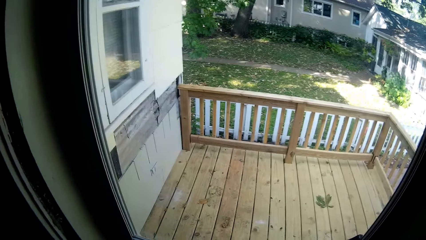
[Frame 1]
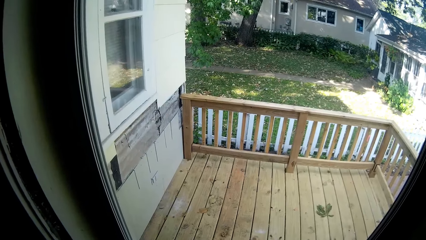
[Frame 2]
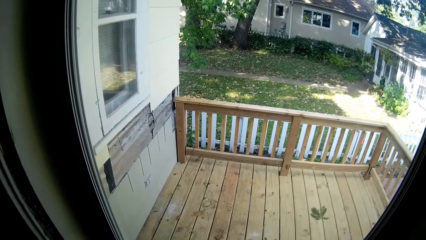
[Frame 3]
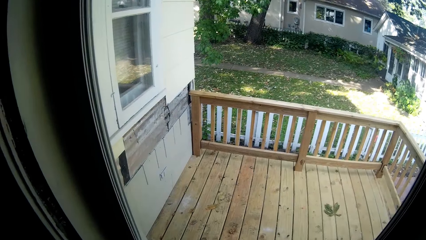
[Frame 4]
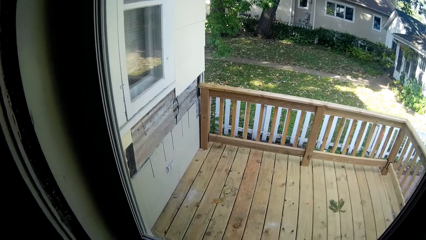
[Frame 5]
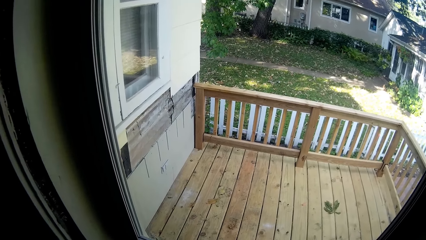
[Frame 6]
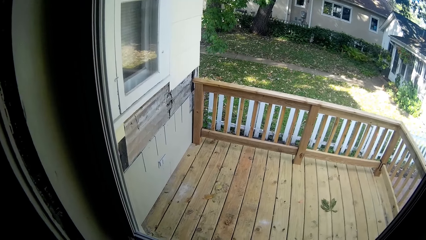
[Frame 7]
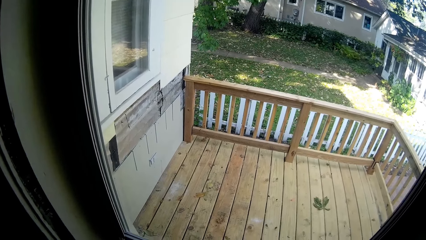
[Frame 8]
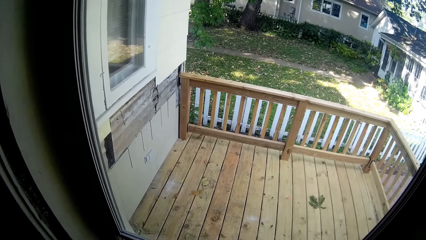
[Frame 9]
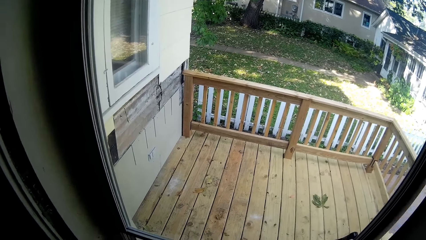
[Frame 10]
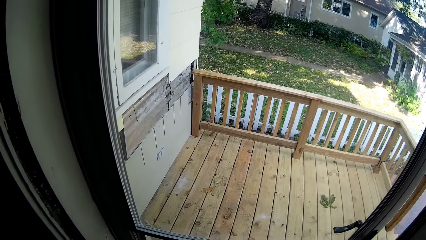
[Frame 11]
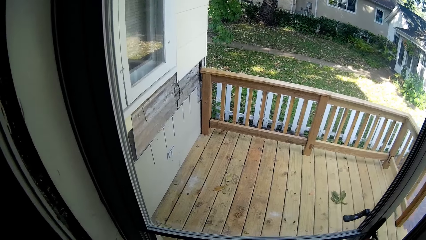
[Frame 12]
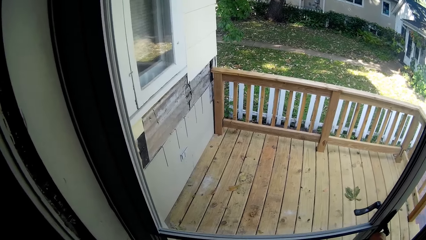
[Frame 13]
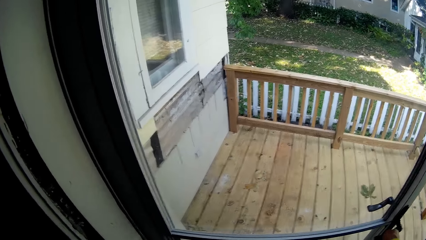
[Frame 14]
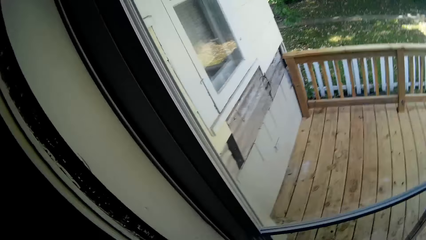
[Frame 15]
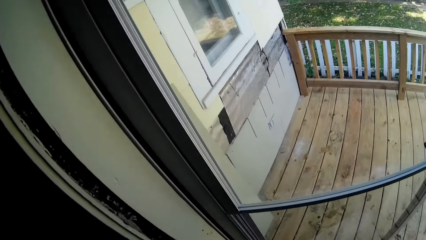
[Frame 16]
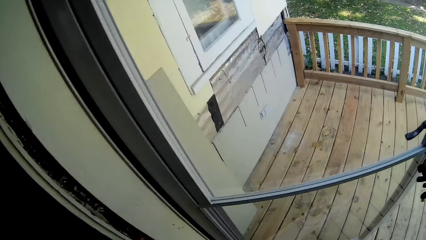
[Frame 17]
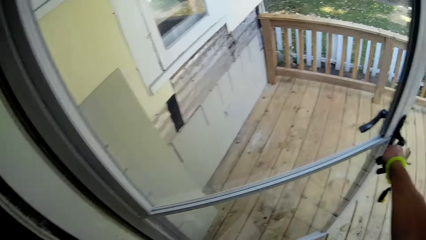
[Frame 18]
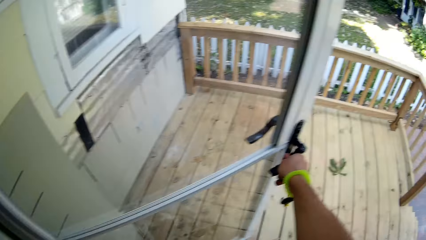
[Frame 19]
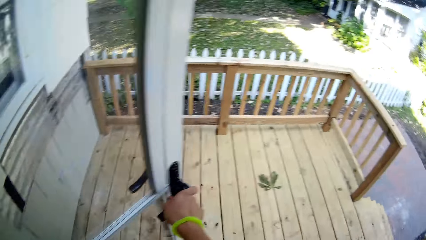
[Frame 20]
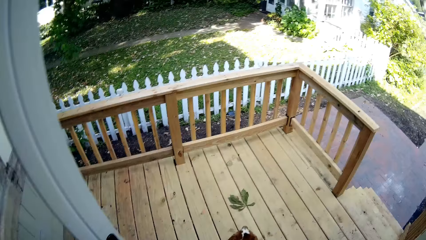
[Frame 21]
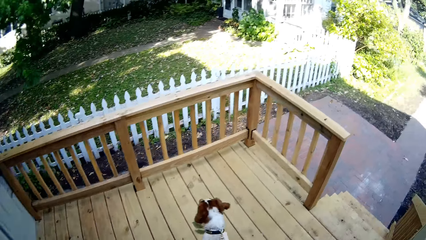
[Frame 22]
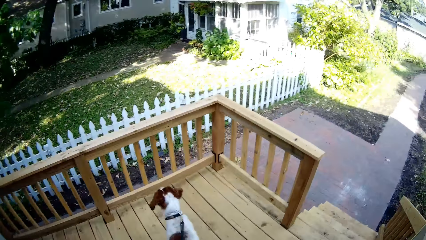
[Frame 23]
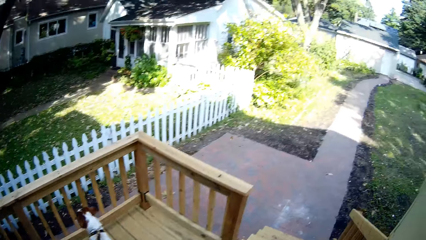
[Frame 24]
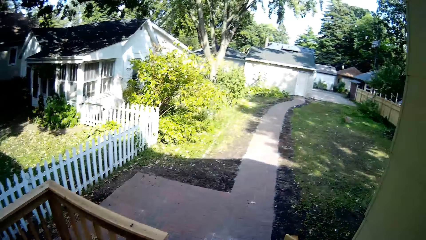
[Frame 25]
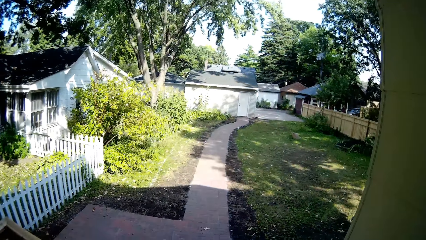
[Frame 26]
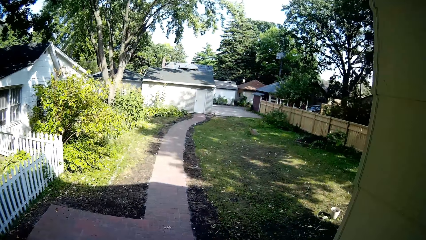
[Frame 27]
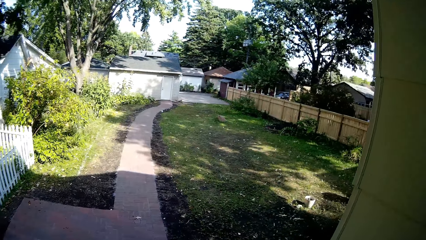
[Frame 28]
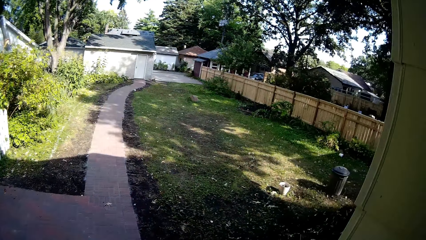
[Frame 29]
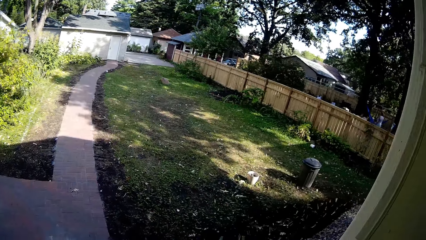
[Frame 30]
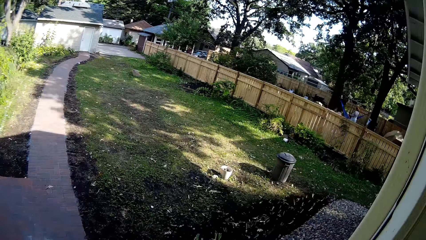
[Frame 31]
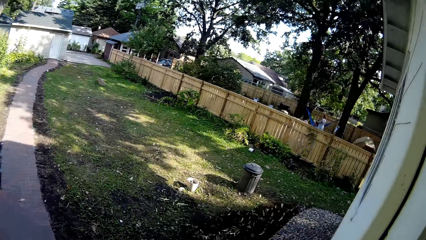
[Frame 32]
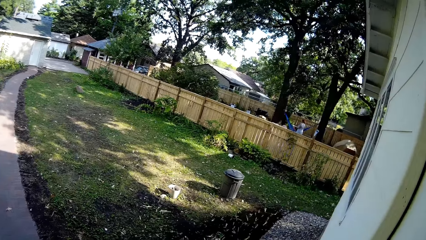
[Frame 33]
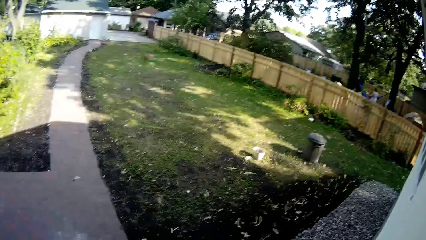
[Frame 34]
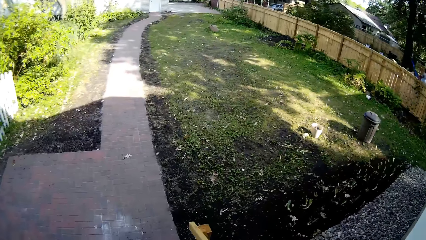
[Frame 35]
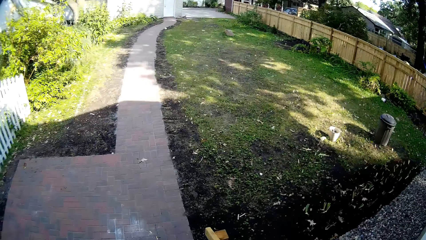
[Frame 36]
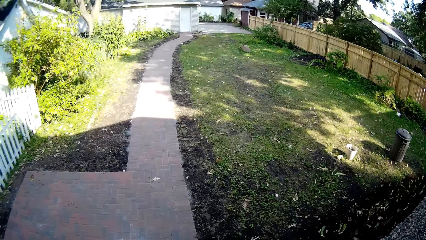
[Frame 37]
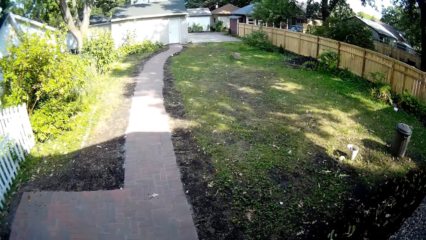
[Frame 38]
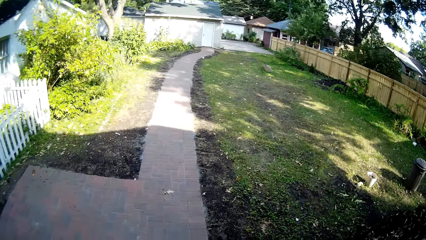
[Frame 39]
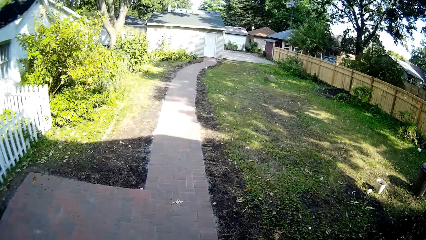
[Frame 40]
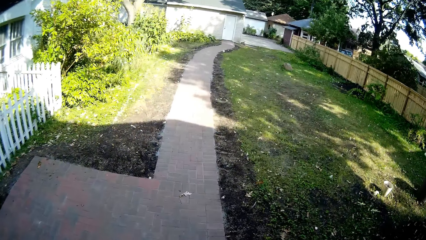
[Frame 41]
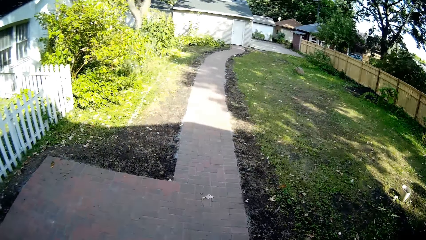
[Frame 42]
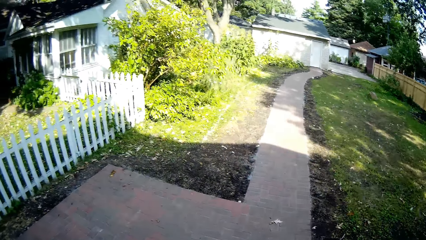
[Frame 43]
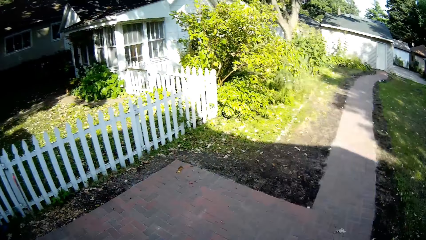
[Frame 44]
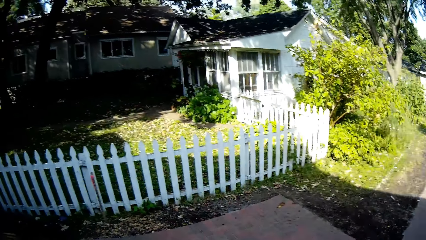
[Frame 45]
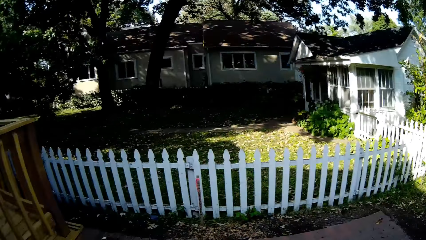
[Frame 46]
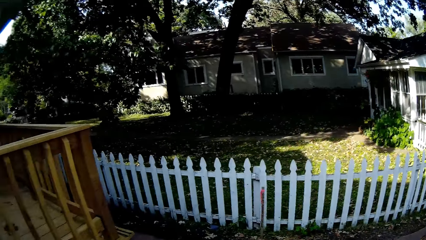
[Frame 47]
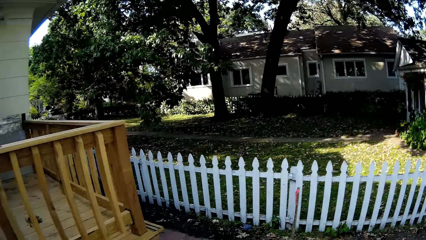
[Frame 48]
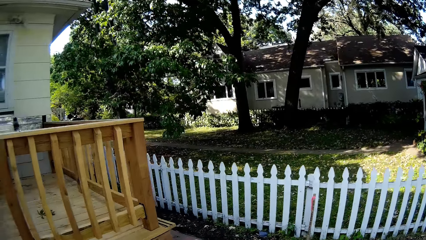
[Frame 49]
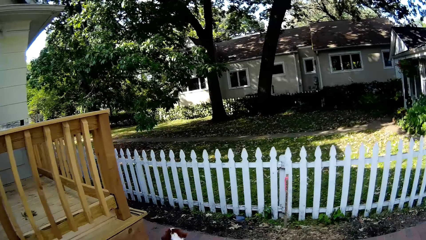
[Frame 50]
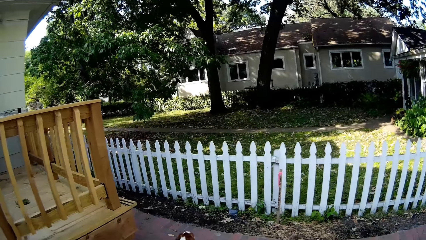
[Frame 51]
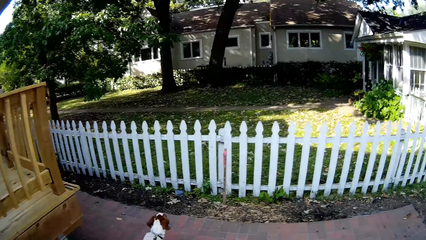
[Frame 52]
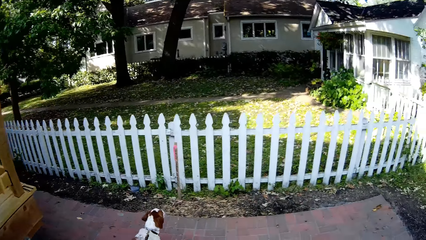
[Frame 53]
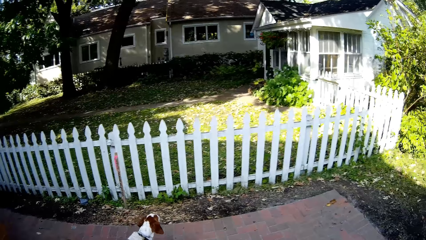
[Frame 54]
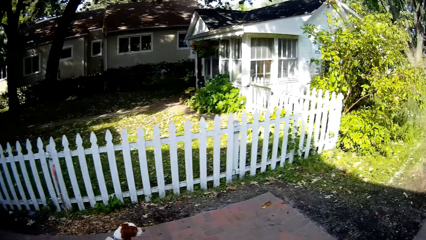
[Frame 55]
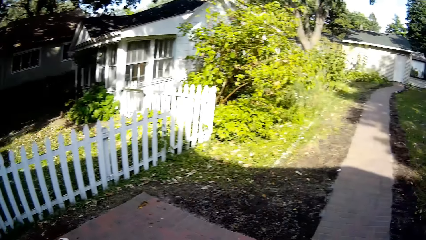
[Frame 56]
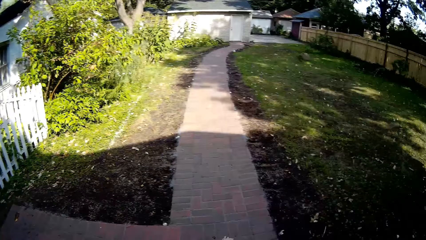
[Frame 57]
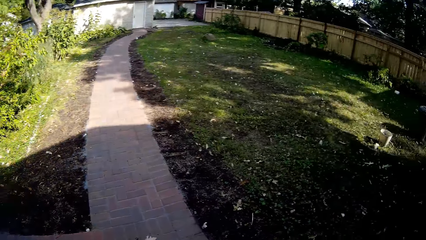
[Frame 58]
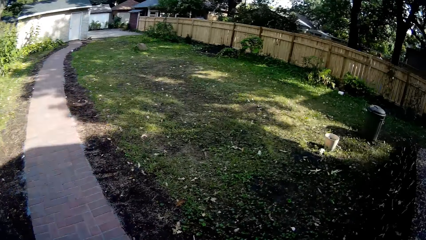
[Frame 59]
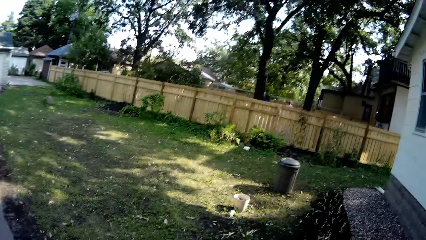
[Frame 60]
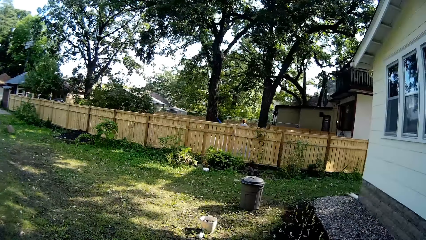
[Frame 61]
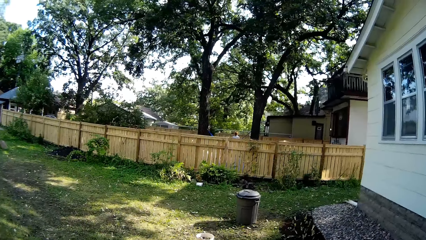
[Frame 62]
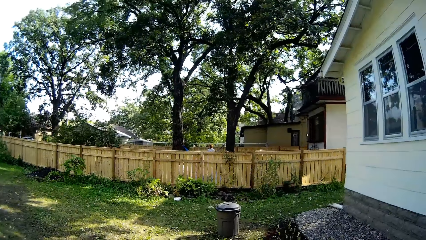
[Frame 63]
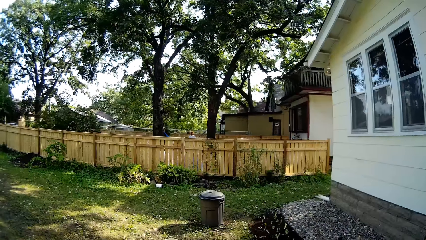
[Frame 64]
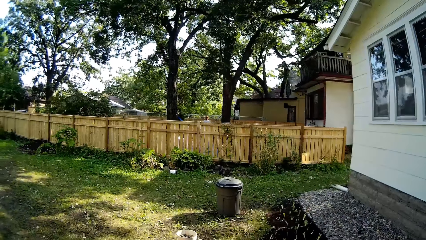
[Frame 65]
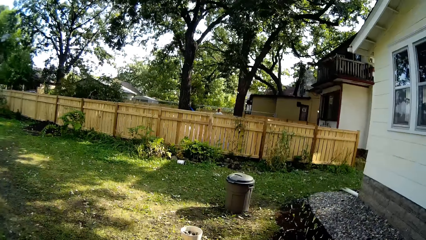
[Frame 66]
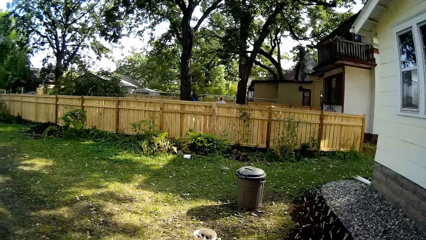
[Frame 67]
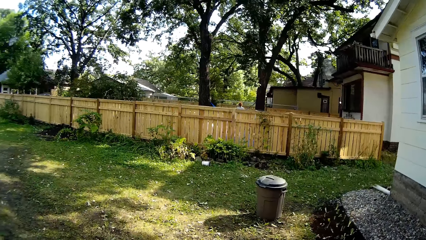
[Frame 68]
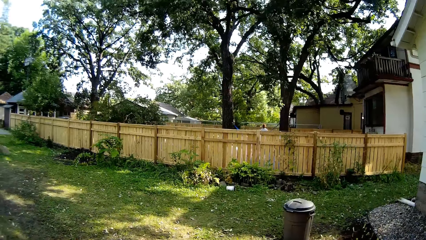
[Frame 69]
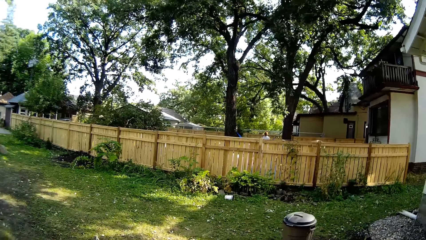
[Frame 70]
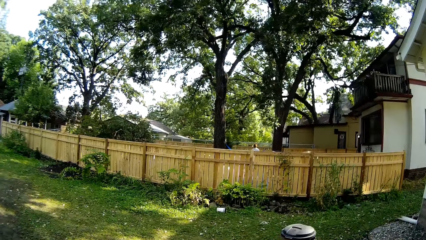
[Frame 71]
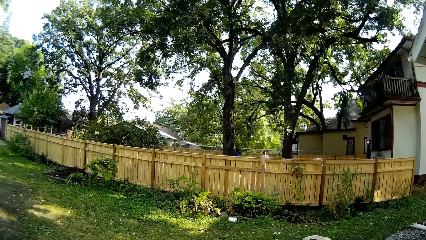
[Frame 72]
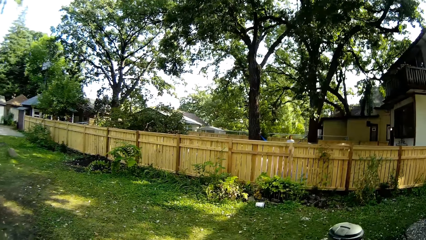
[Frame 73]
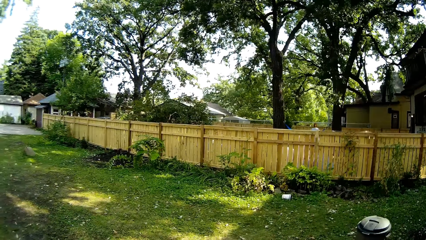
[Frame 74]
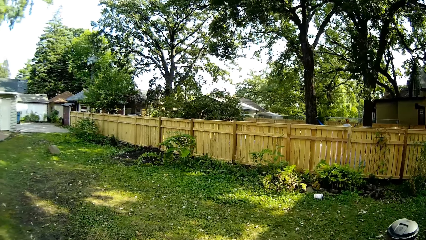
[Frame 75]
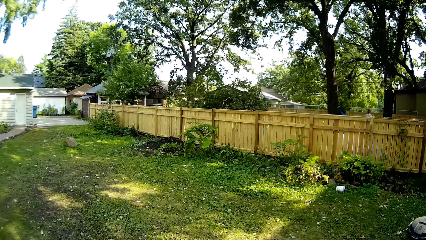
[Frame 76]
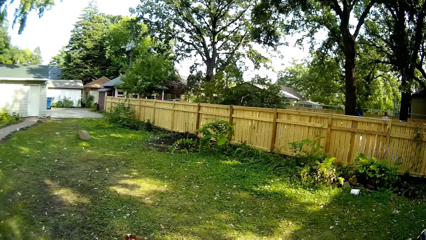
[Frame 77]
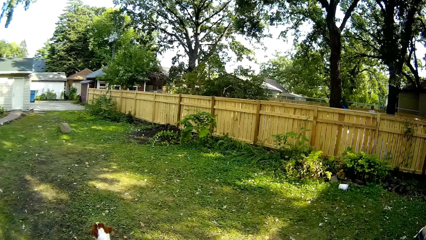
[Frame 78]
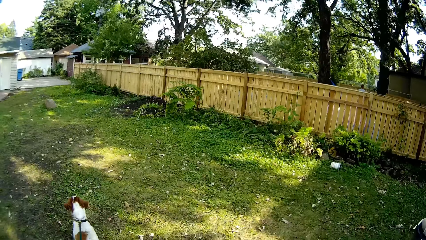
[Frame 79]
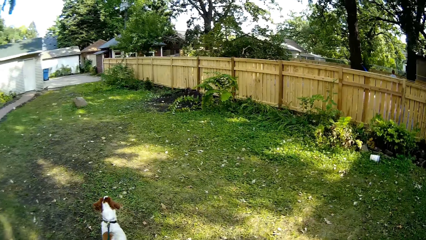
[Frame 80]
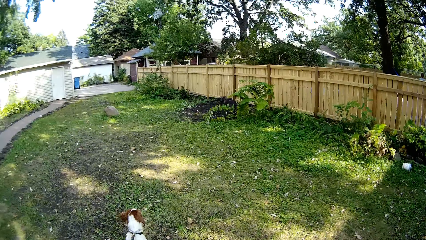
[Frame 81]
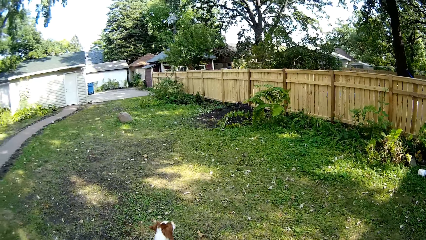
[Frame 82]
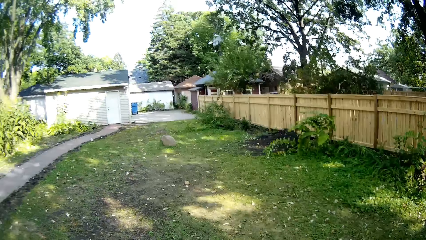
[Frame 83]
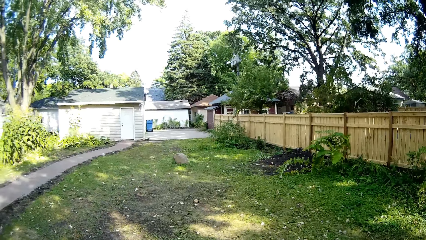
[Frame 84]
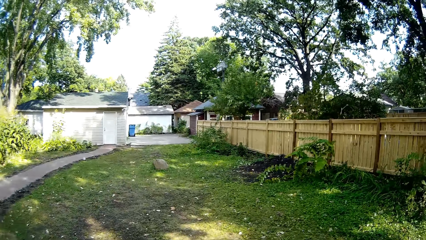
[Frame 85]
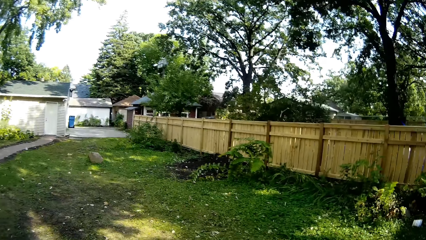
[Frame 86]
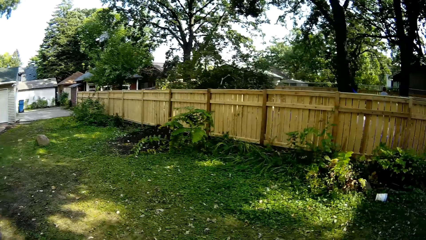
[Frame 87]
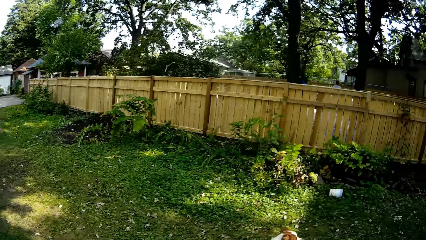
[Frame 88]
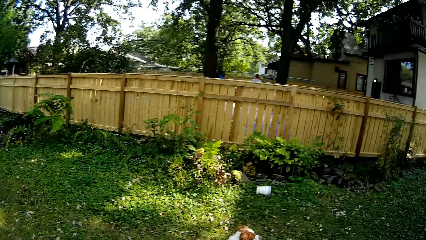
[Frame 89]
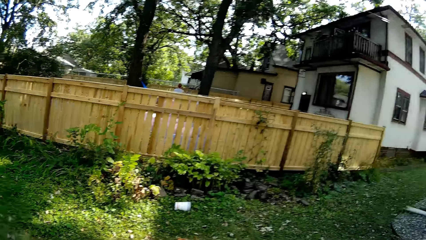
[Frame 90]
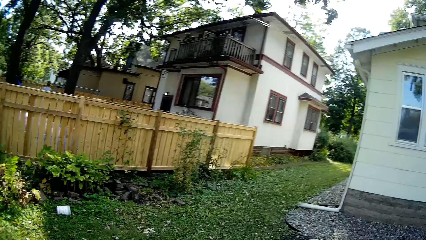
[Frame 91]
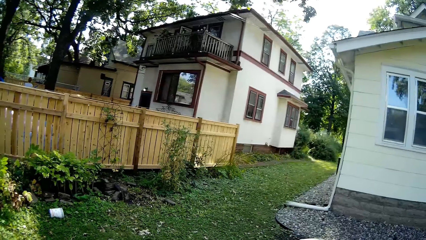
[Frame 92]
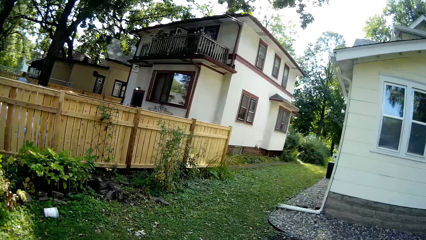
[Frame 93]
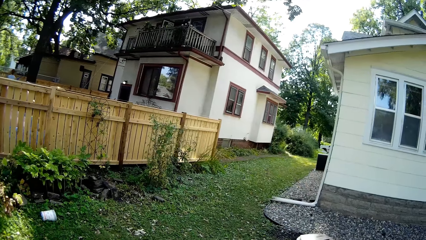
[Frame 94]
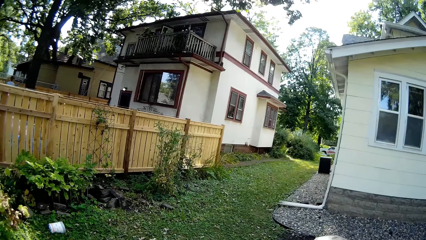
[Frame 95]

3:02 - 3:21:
The camera wearer looks around and opens a door. They walk in the compound with the dog. They look around. They walk the dog around the backyard.
